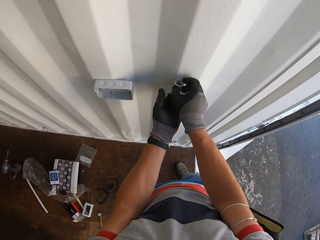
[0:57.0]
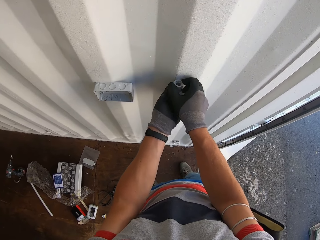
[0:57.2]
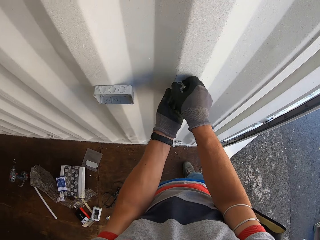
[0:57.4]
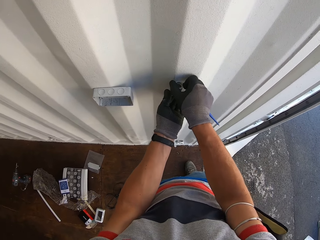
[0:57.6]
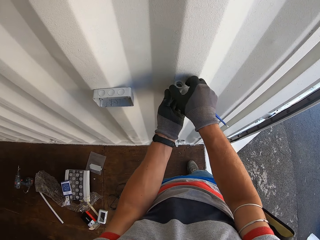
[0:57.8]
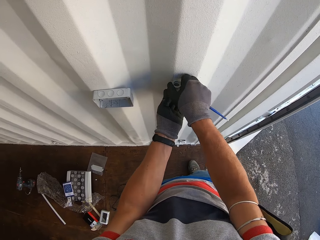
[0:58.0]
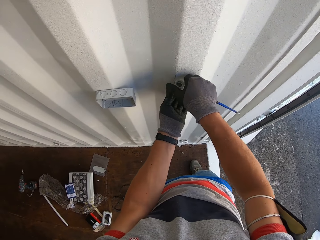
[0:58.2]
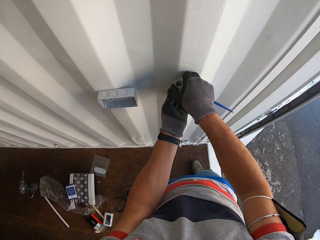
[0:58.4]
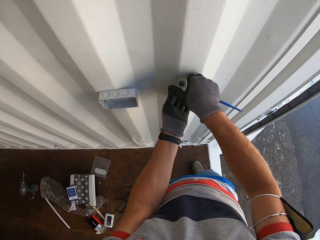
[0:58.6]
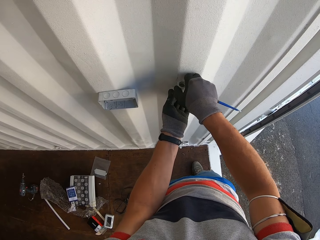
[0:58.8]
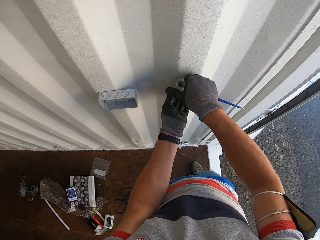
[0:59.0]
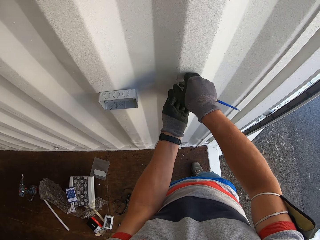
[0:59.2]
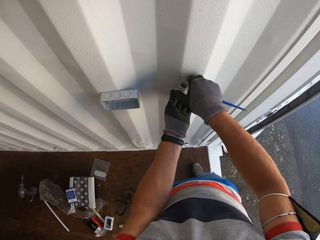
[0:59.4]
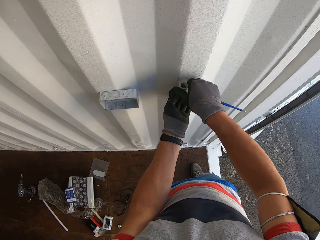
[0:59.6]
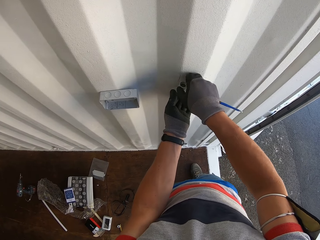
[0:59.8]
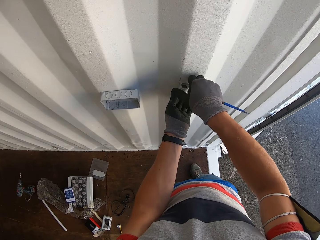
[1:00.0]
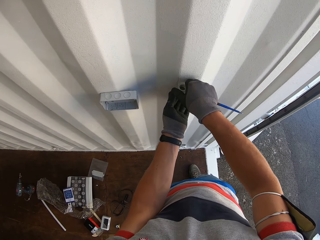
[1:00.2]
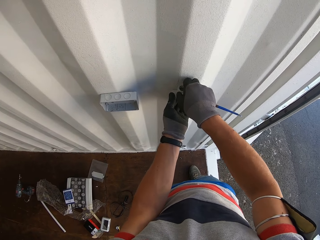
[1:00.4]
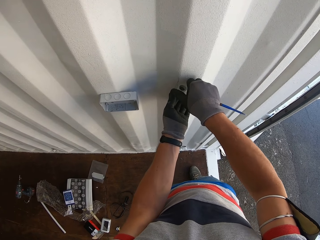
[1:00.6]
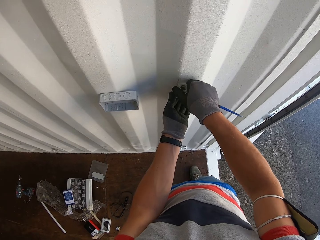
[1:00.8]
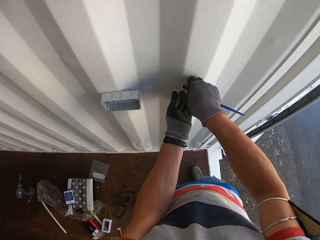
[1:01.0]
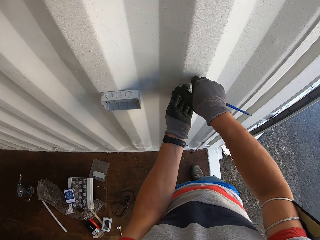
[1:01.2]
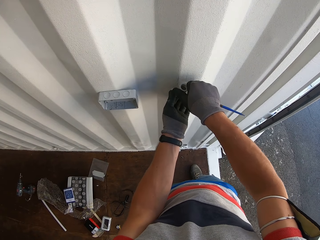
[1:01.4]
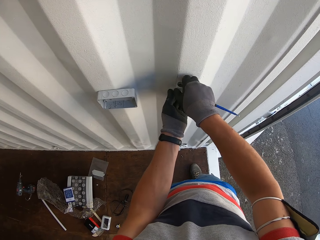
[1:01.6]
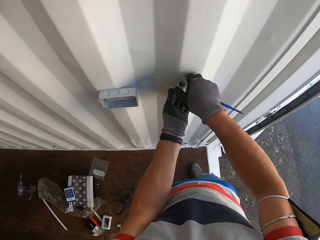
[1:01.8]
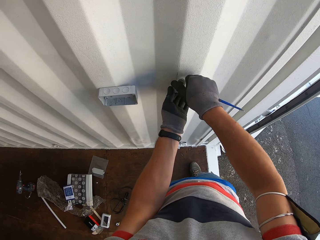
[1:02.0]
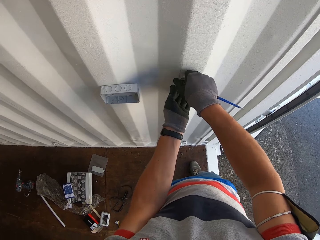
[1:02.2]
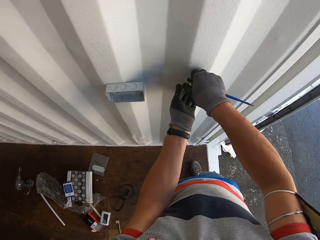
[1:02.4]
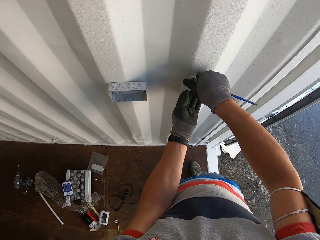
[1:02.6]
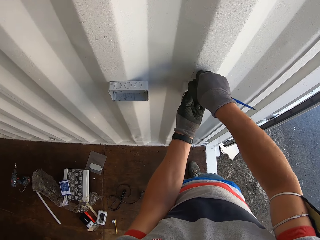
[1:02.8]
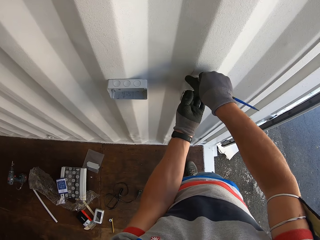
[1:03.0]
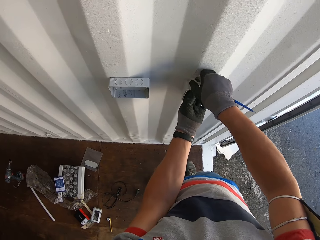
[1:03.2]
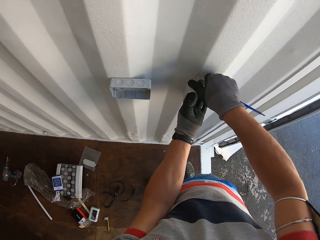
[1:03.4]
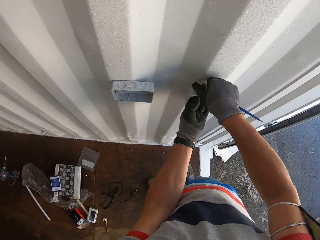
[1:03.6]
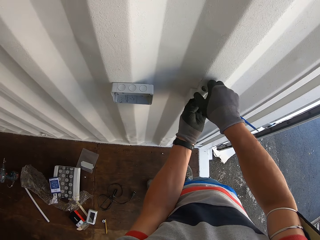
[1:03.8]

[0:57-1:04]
The camera wearer closes the conduit fitting.

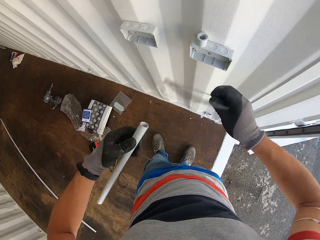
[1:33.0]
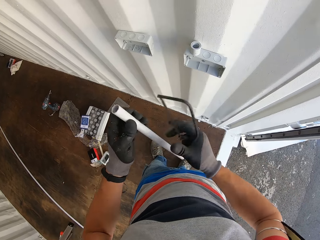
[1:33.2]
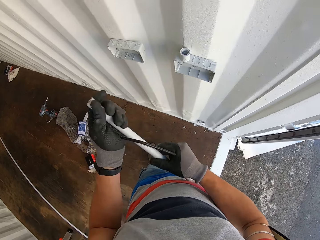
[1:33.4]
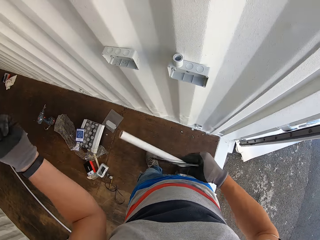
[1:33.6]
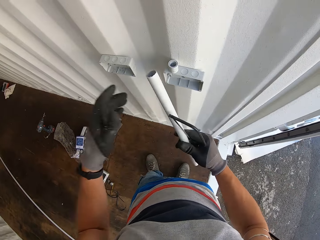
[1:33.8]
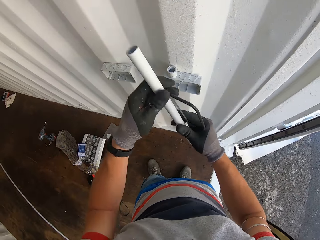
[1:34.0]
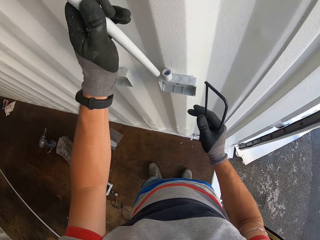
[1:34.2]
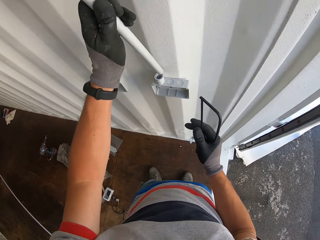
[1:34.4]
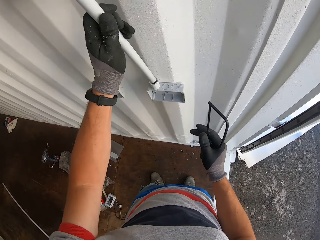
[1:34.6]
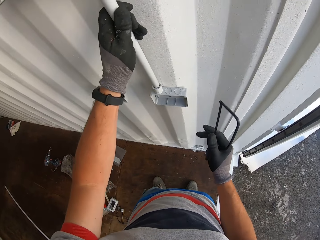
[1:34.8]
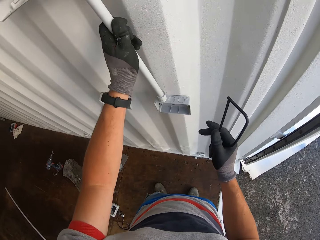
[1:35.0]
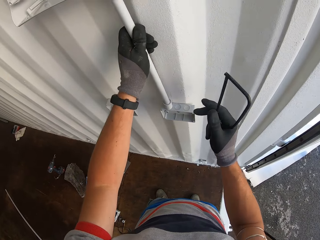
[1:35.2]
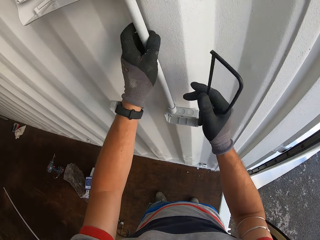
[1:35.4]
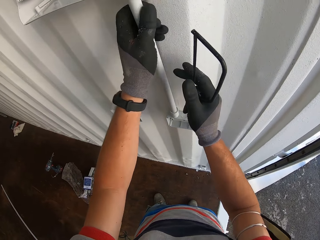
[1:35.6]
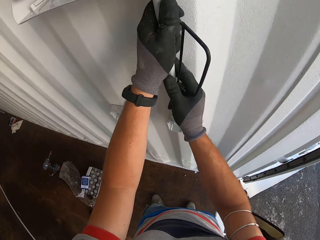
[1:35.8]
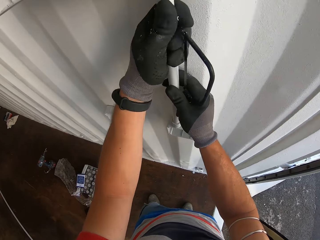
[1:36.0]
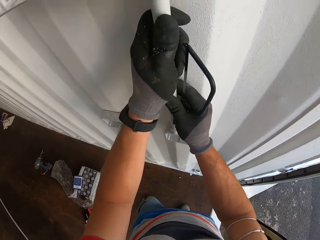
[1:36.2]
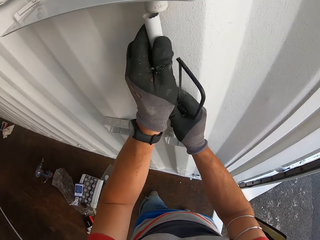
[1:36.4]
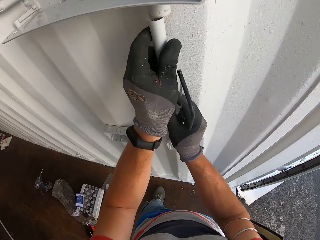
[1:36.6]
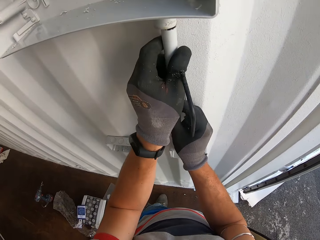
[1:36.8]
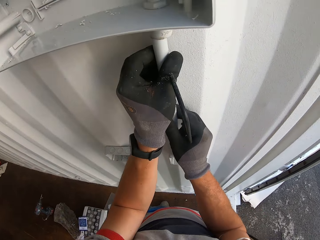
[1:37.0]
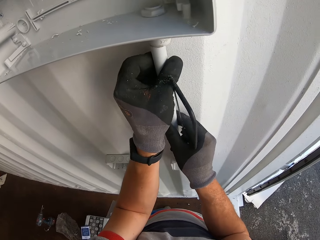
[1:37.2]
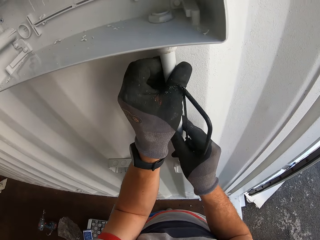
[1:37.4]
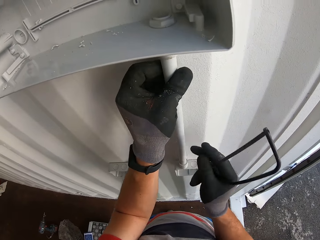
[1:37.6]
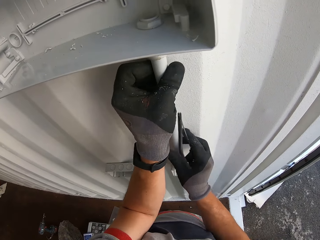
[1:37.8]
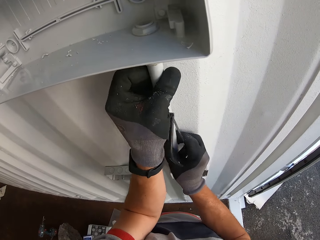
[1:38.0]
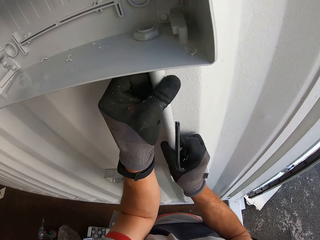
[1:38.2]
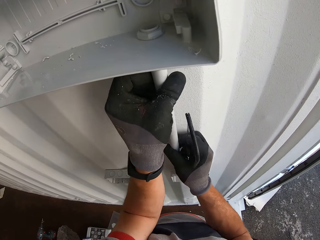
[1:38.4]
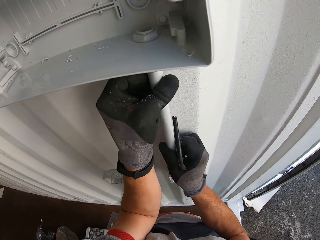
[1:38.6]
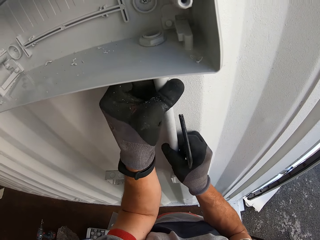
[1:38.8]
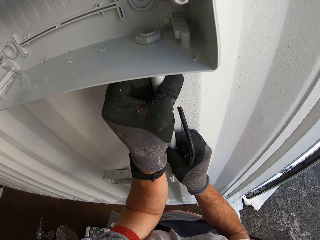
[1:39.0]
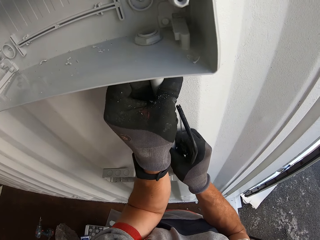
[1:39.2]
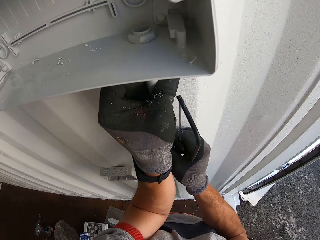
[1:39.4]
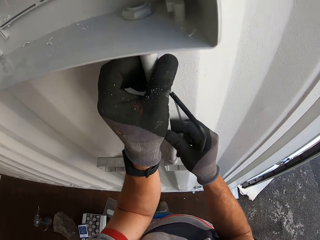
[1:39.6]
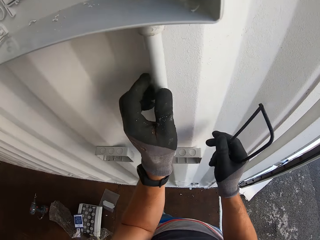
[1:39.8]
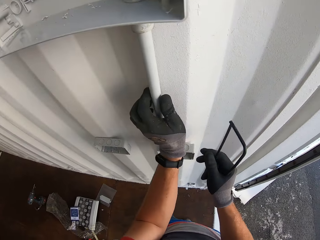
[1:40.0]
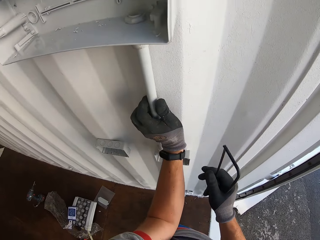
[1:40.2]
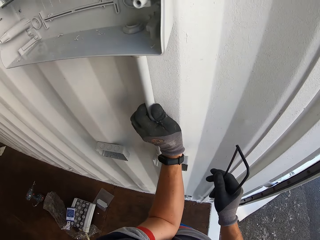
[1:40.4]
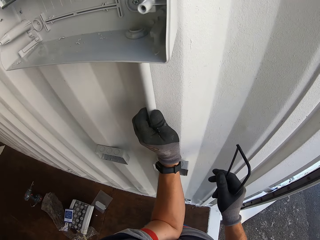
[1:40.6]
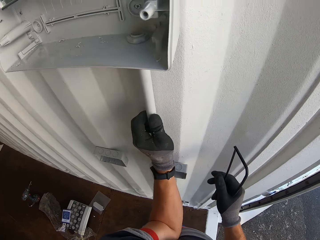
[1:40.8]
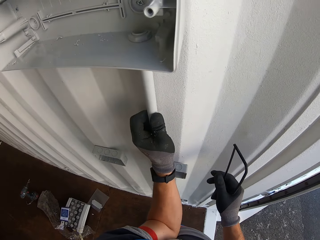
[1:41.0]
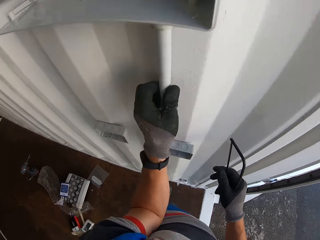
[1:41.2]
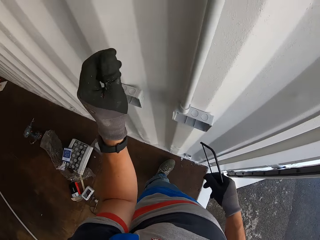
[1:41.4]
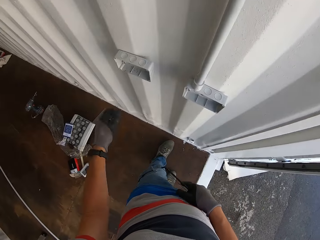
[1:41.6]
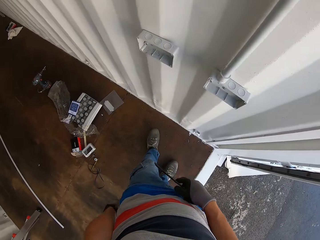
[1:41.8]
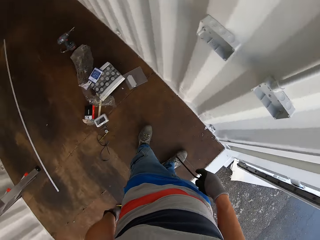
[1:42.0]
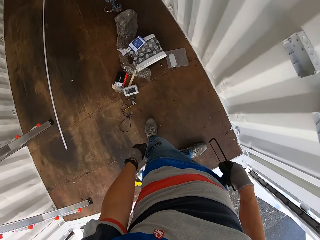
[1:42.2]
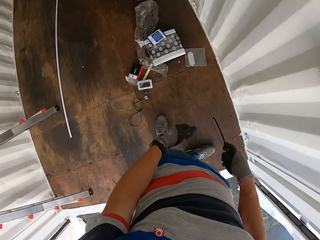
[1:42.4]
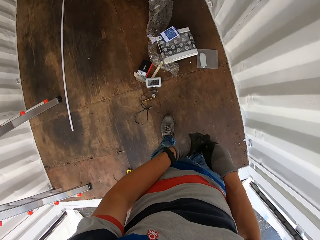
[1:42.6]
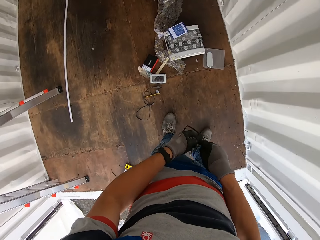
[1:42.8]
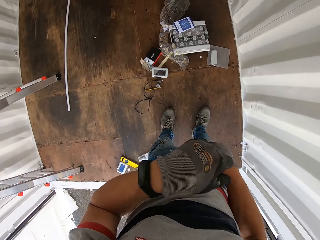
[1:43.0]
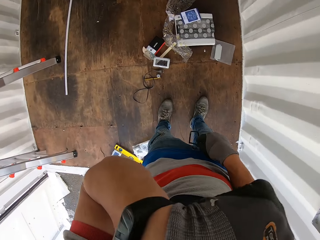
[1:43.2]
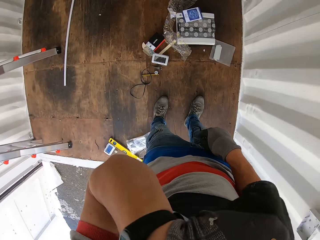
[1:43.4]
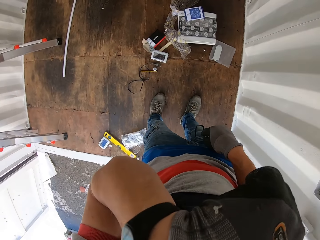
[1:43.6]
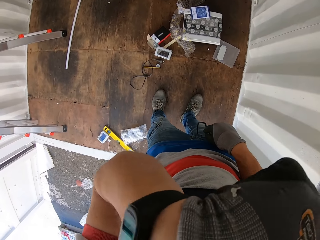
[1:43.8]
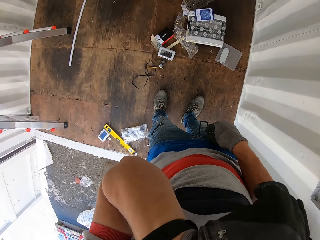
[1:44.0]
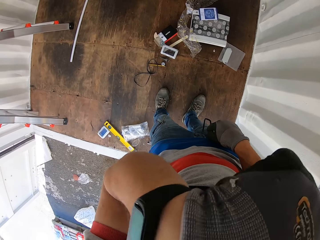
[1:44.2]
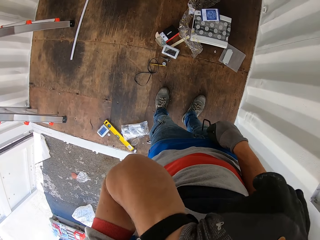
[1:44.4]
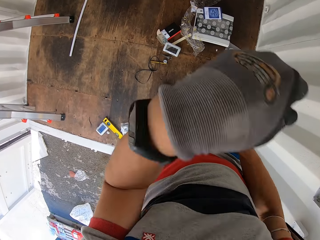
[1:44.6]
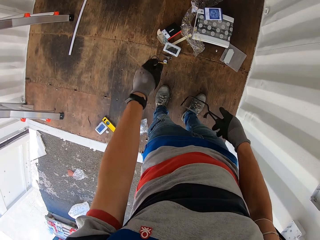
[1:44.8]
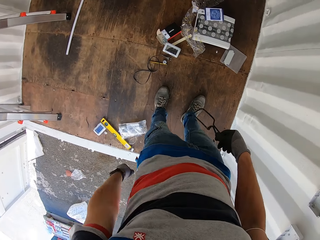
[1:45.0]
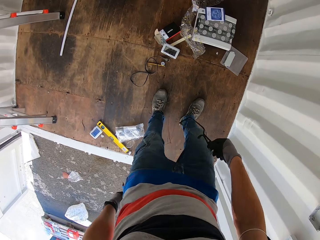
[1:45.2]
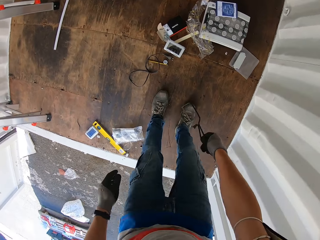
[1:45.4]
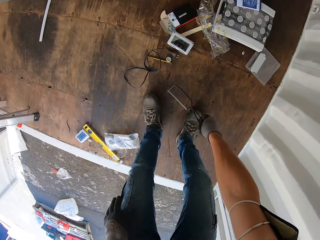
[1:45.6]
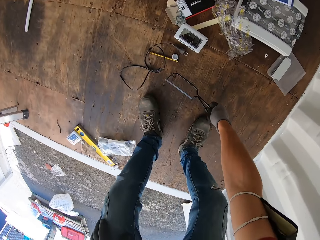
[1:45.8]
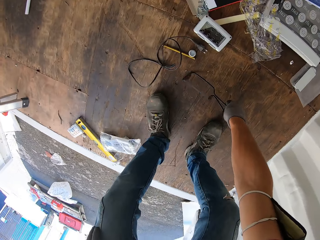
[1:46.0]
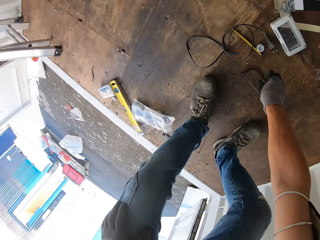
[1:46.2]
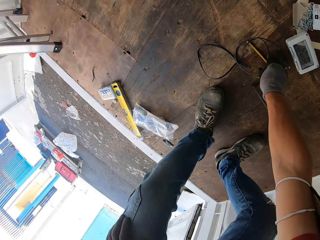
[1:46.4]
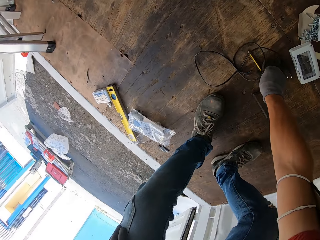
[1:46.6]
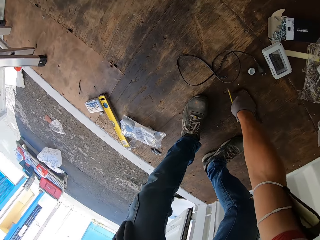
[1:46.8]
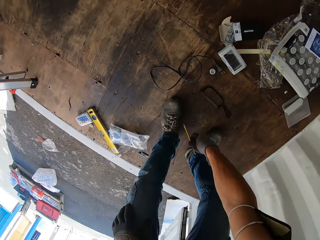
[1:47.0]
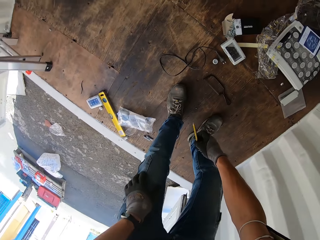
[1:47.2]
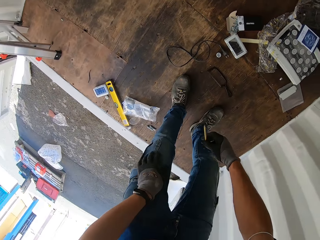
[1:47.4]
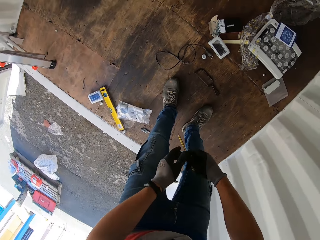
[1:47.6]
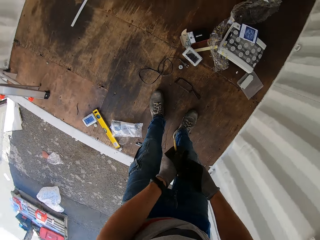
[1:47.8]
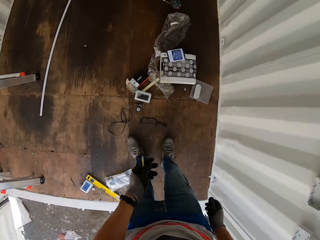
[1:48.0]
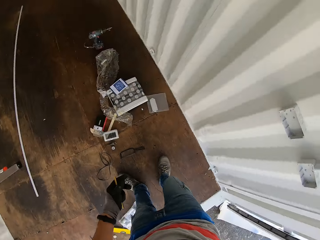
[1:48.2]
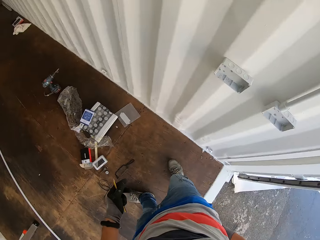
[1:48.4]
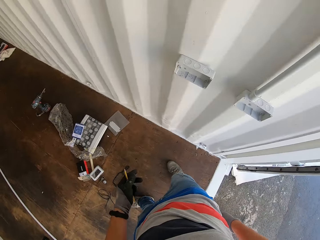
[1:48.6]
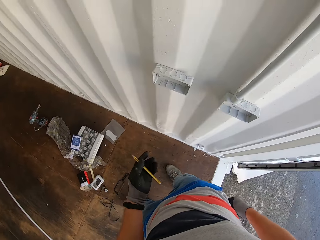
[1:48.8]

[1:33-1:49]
The camera wearer fixes the pipe in the cable pass. He puts the conduit pipe in the conduit fitting. He moves. He moves his hand and puts his hand up. He drops the hacksaw. He puts the hacksaw on the ground. He picks up a pencil.
